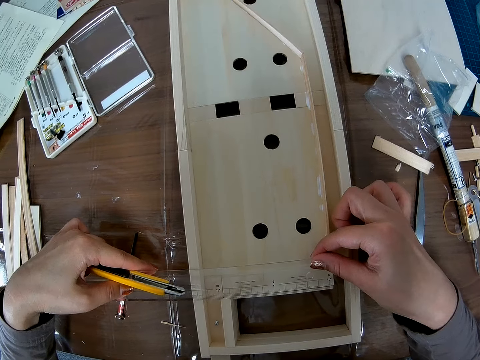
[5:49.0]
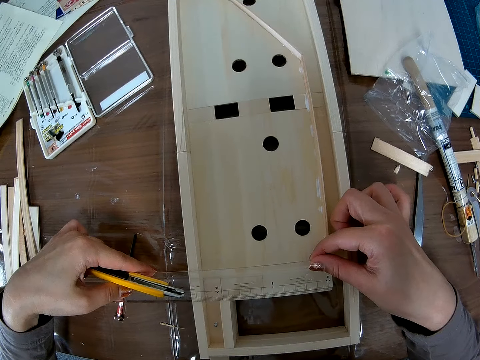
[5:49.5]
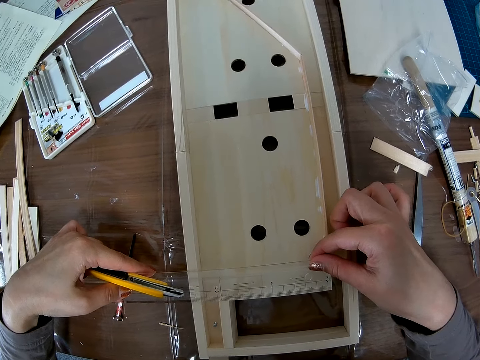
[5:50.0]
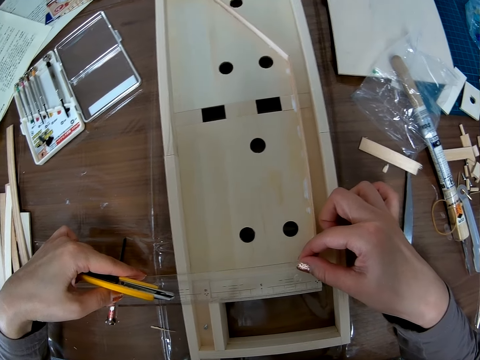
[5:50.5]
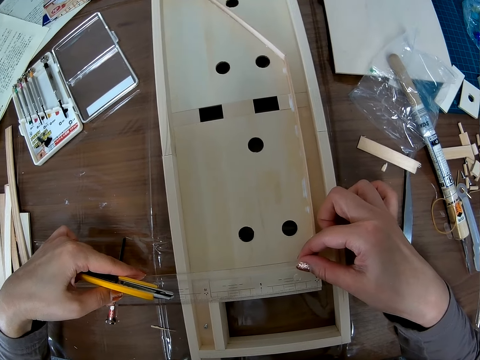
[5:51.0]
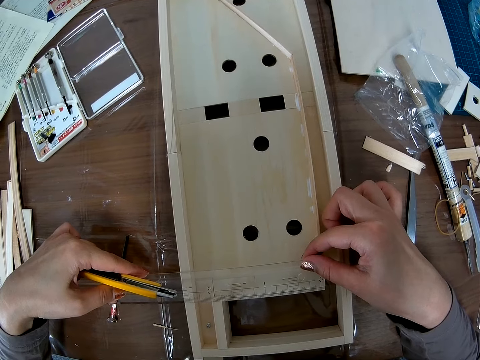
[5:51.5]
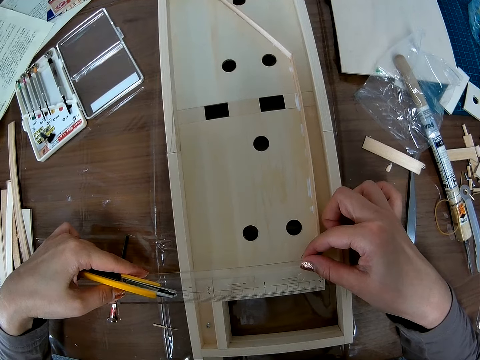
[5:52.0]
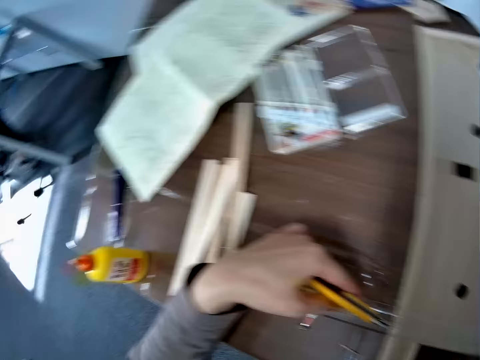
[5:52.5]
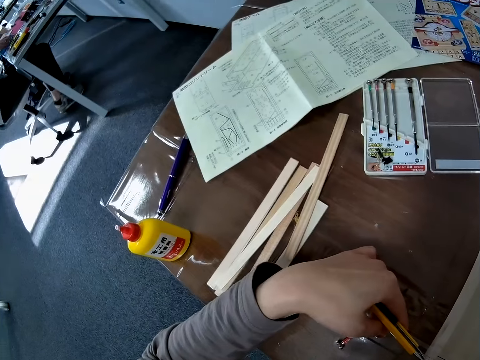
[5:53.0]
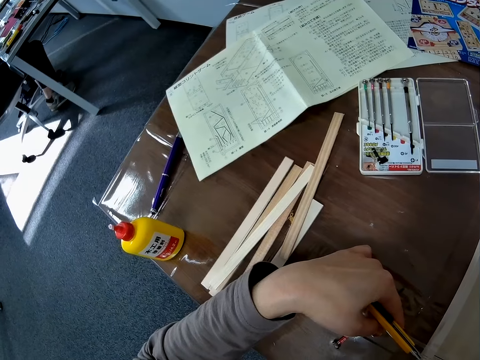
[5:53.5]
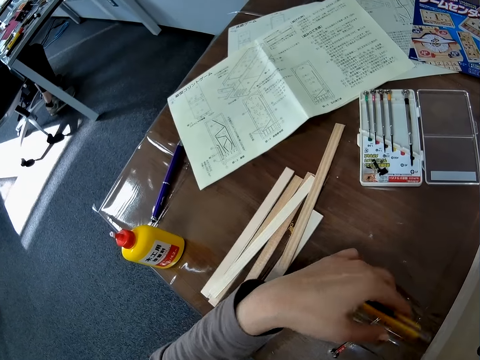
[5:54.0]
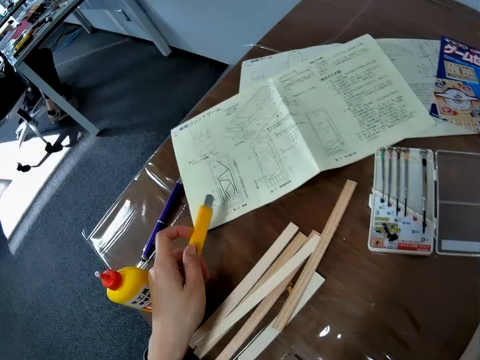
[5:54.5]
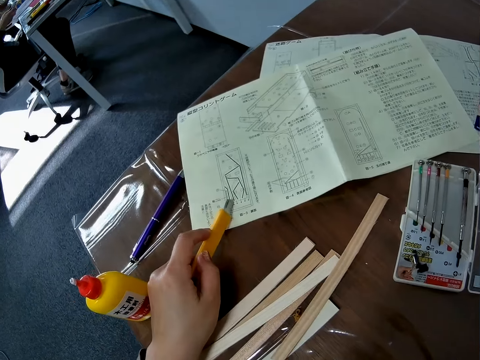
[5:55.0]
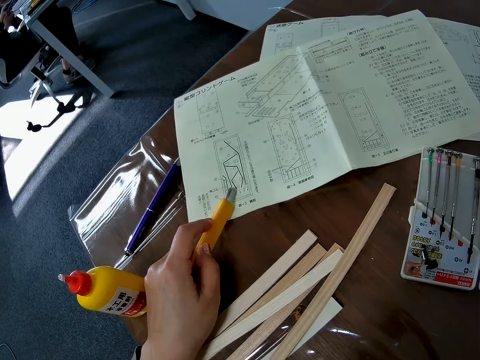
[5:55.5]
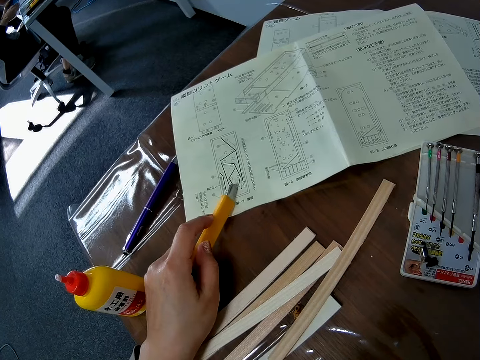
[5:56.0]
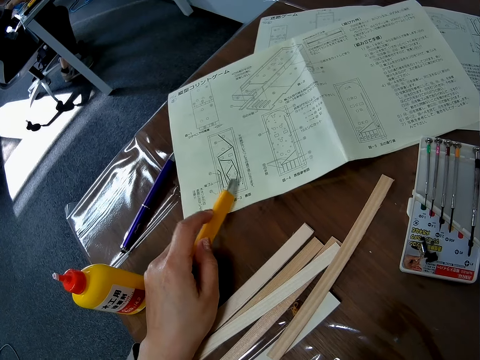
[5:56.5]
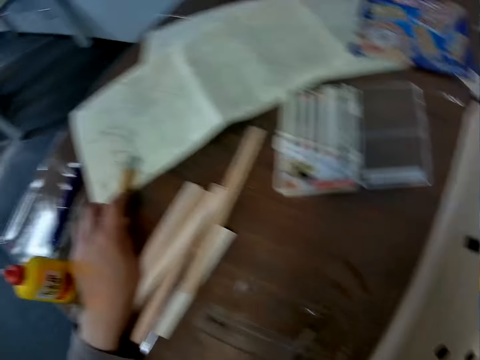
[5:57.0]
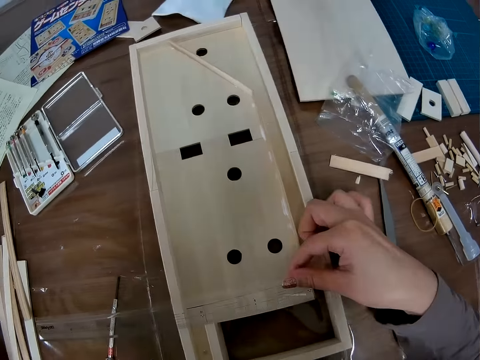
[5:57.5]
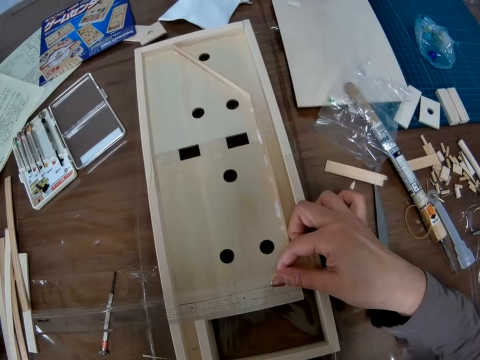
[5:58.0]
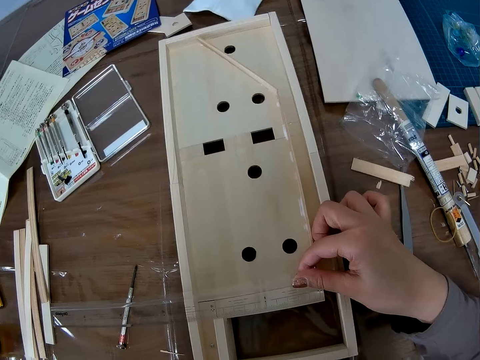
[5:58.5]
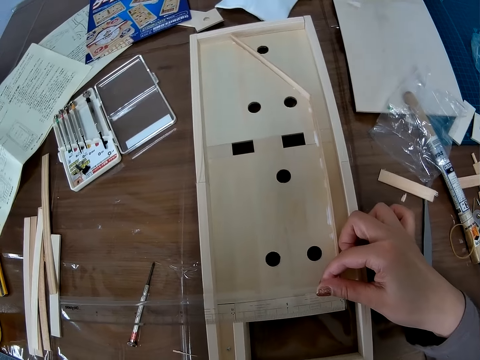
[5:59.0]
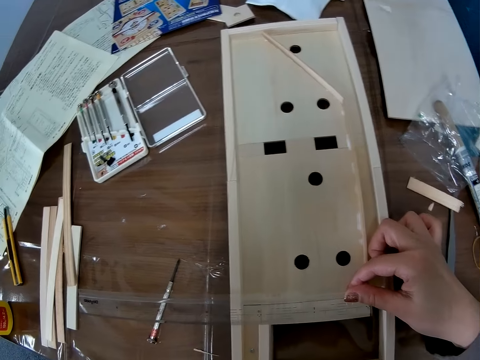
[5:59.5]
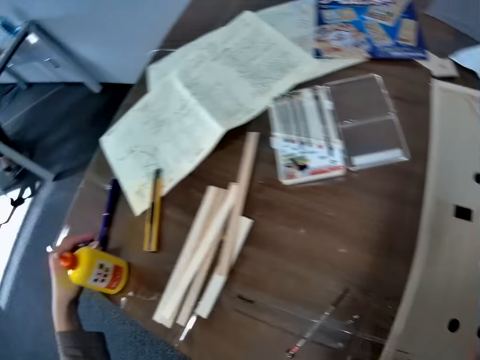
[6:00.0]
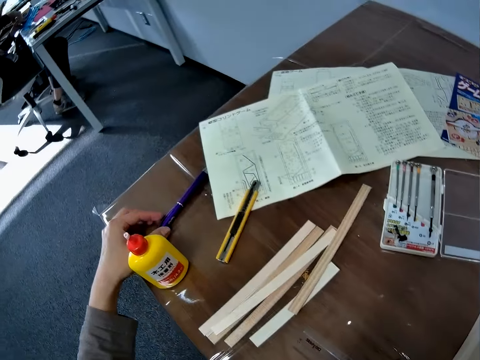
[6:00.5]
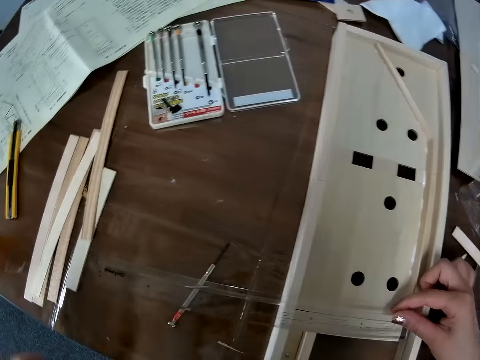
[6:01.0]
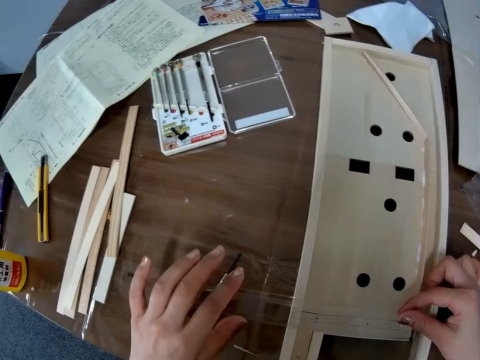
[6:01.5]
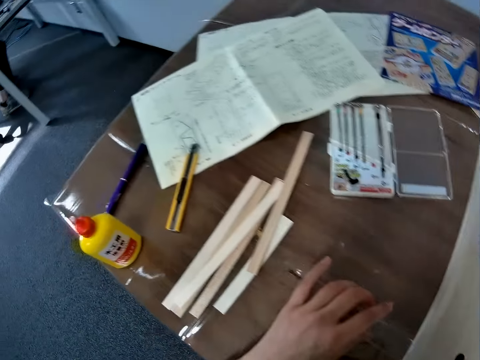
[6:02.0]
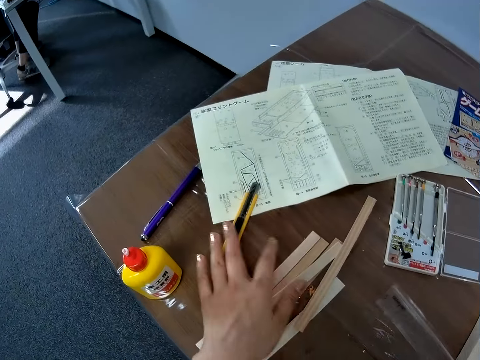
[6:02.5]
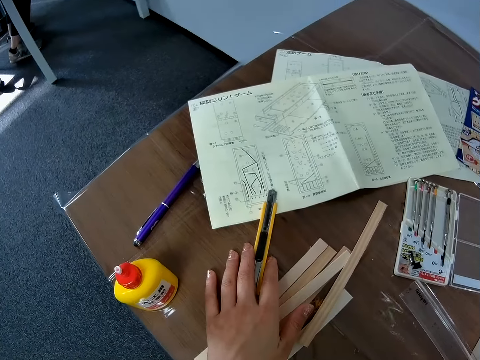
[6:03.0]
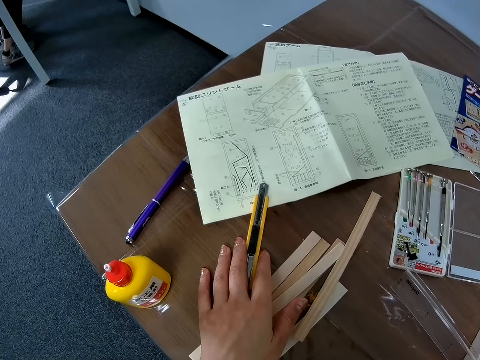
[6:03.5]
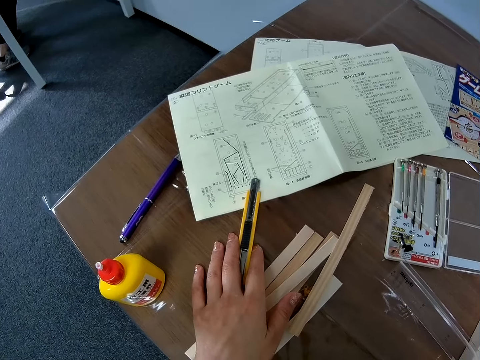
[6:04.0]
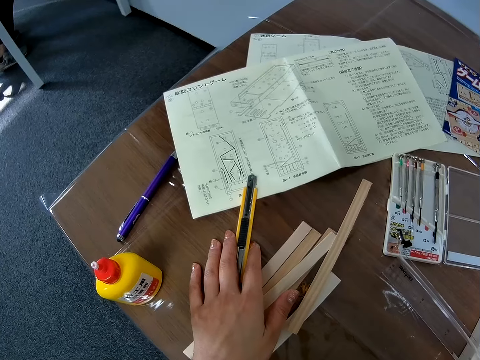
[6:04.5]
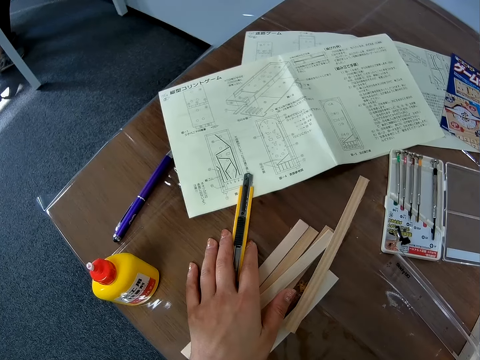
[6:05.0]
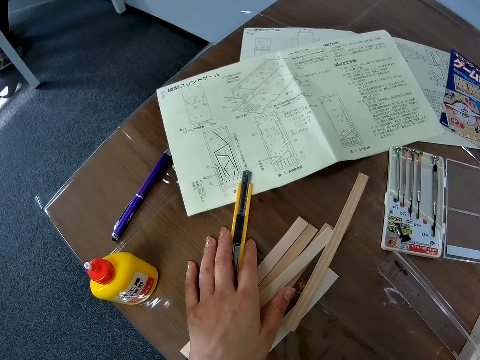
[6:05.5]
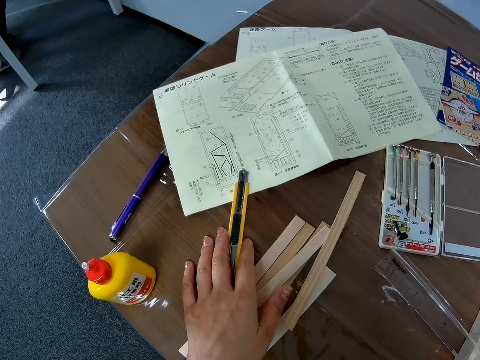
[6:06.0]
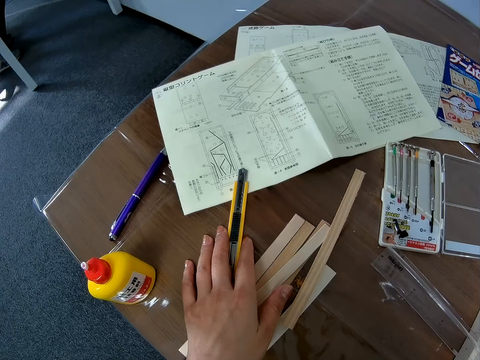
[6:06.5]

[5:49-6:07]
The camera wearer counts with the precision knife in a leaflet or manual. They drop back the precision cutting knife on the table. They hold a pen. They touch the pen on the table. They hold a ruler. They look at the manual. They touch the precision knife on the table.

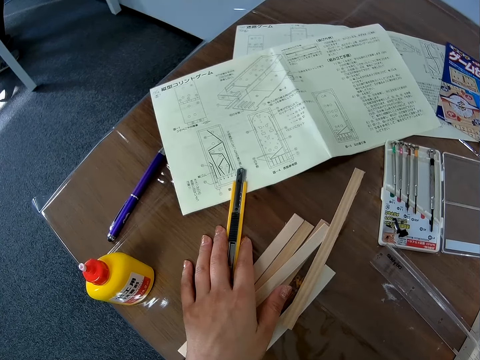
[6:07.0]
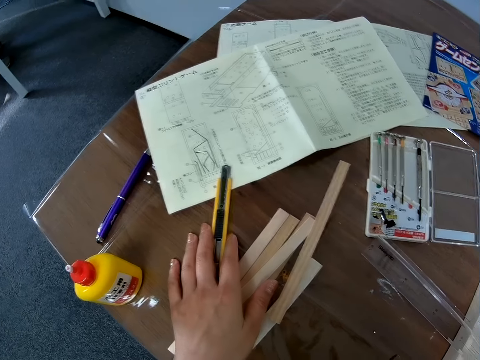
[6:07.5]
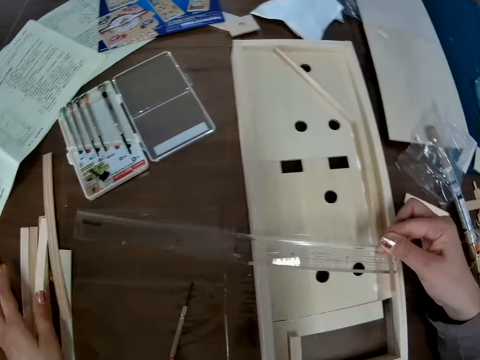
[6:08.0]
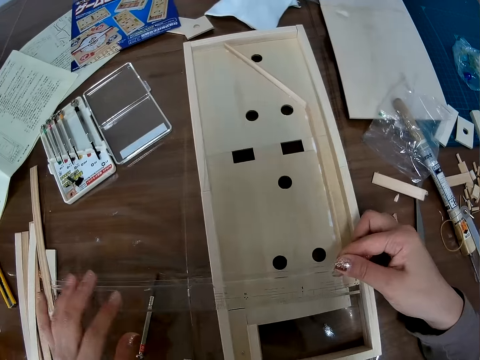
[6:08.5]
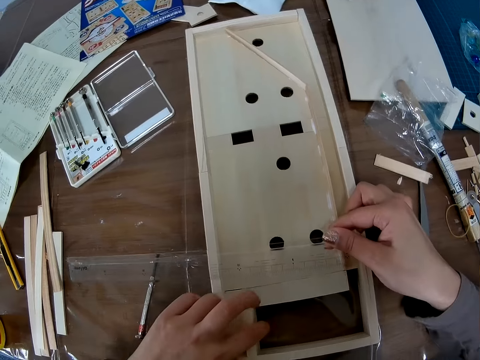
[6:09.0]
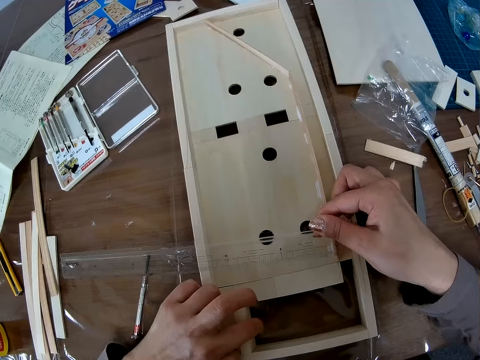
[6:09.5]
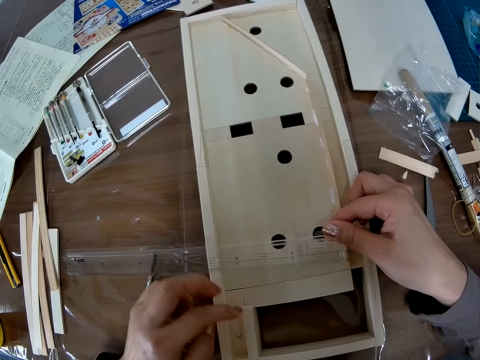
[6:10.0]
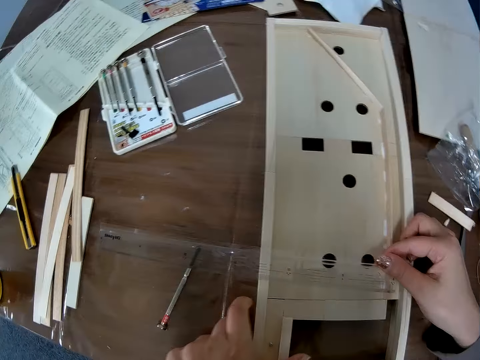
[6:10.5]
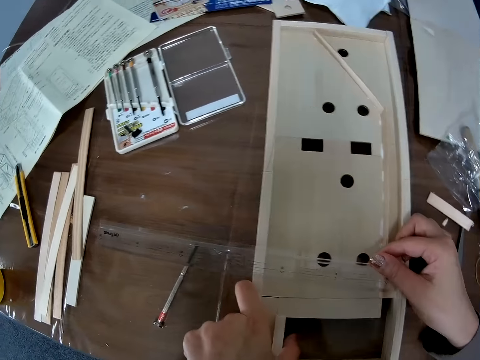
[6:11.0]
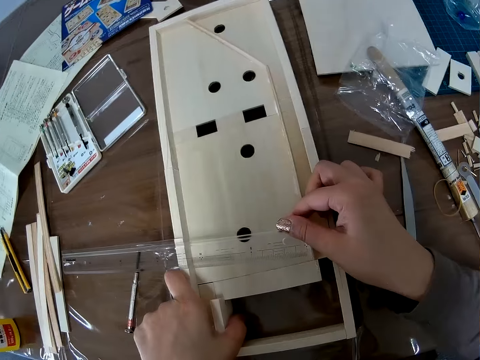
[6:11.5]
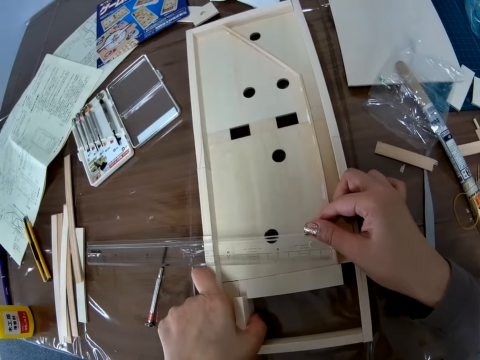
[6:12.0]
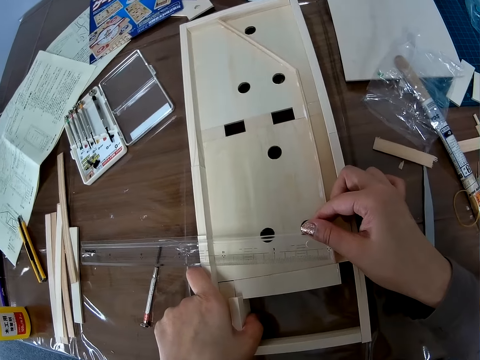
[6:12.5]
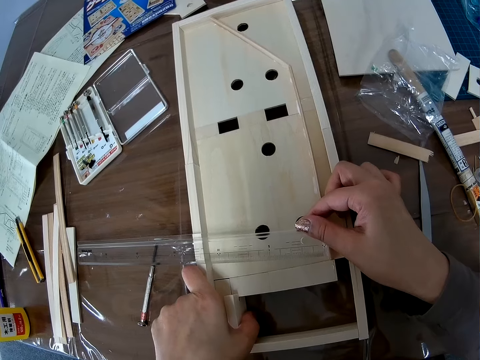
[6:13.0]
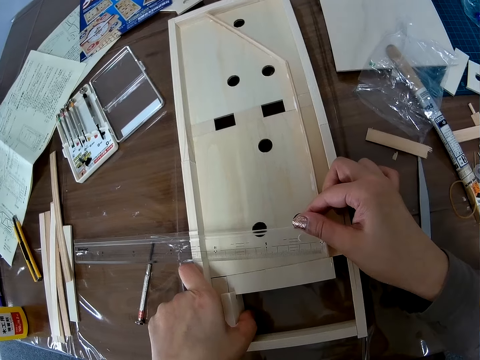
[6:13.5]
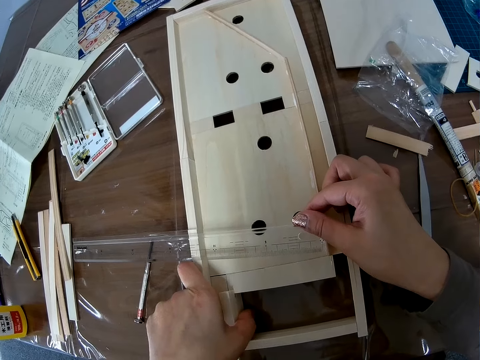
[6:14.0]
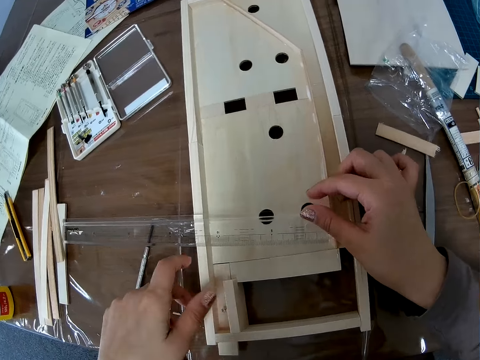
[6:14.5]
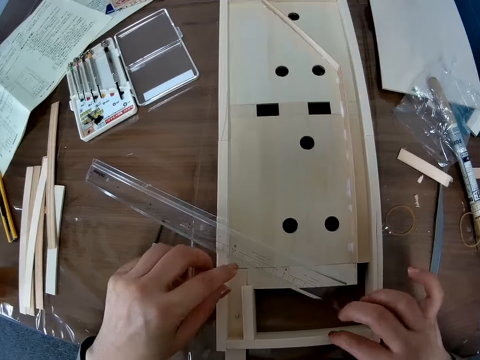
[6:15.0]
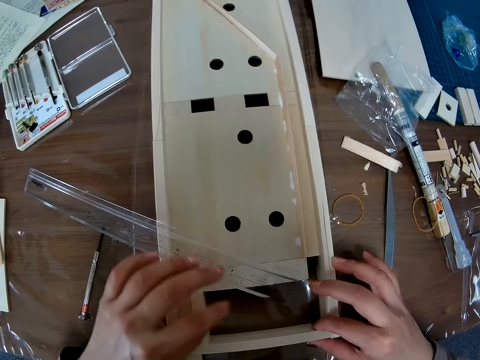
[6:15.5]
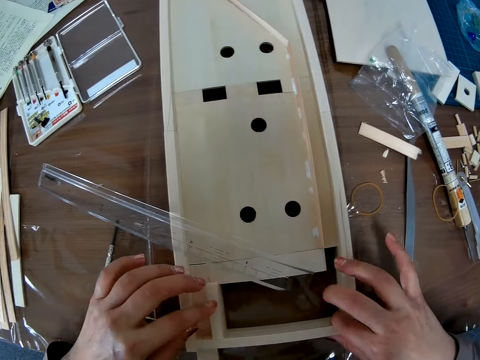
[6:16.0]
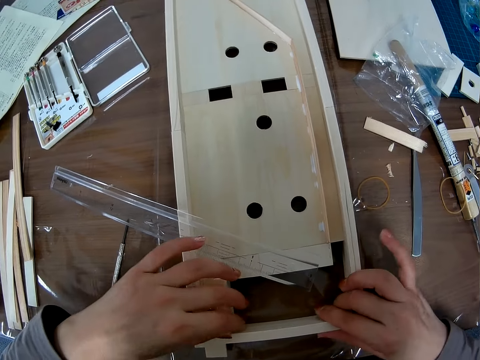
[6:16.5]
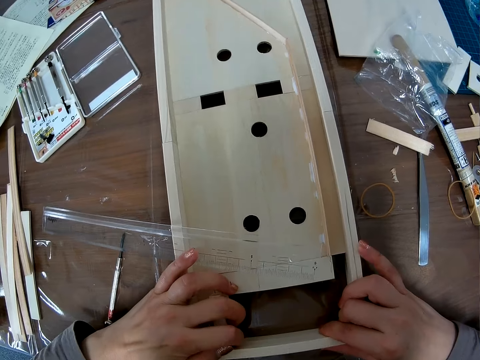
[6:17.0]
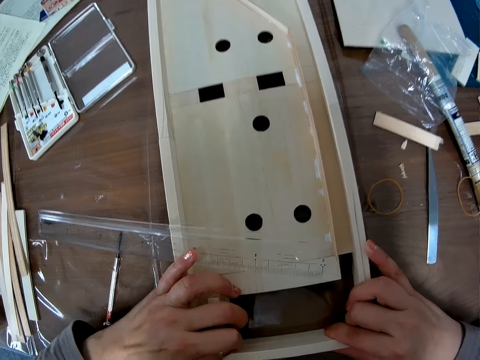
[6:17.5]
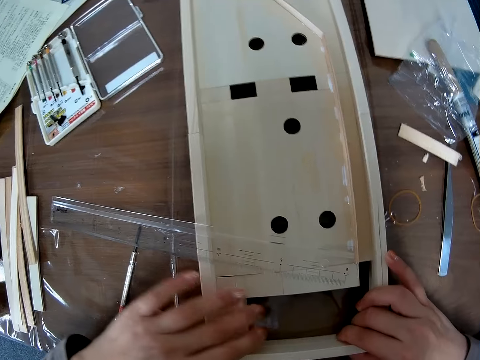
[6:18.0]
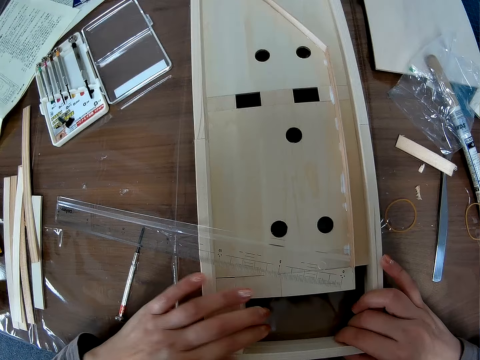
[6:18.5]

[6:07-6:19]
The camera wearer holds a woodcraft board. They adjust a piece of wood in the wooden craft. They move a ruler. They make the woodcraft board.
